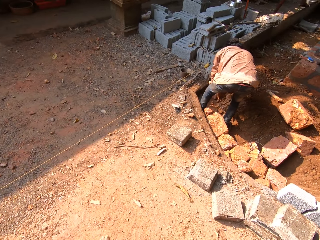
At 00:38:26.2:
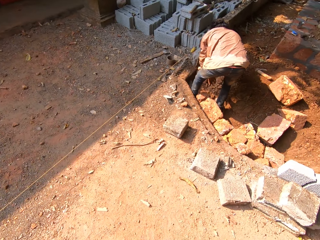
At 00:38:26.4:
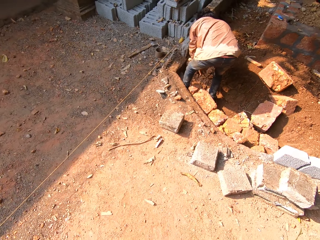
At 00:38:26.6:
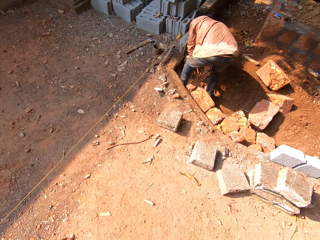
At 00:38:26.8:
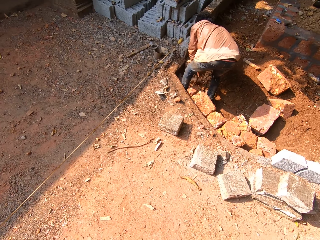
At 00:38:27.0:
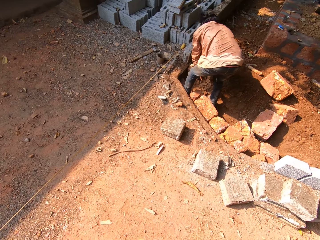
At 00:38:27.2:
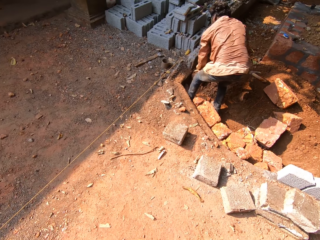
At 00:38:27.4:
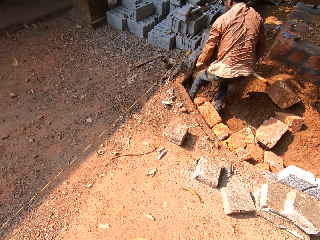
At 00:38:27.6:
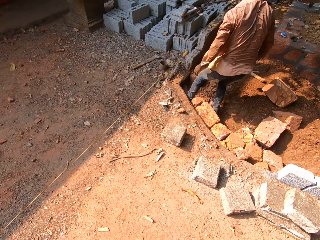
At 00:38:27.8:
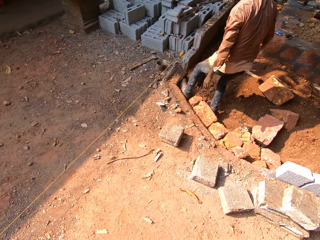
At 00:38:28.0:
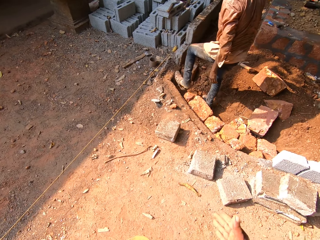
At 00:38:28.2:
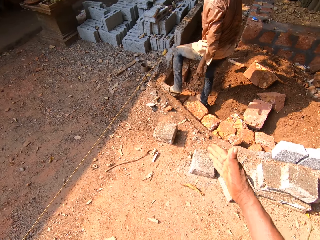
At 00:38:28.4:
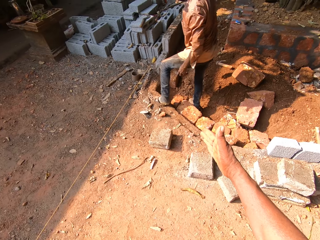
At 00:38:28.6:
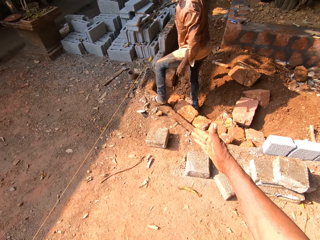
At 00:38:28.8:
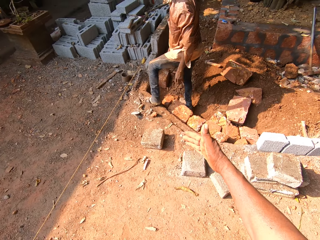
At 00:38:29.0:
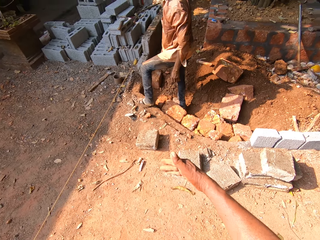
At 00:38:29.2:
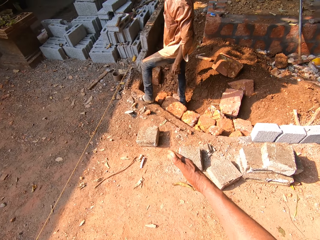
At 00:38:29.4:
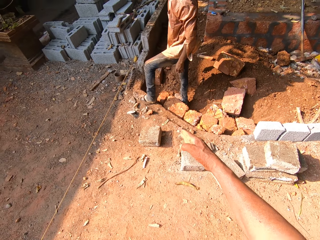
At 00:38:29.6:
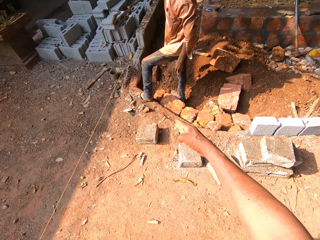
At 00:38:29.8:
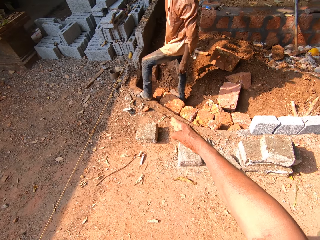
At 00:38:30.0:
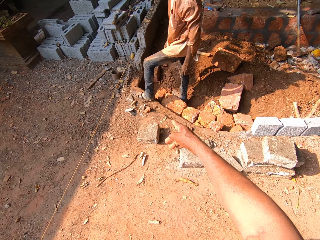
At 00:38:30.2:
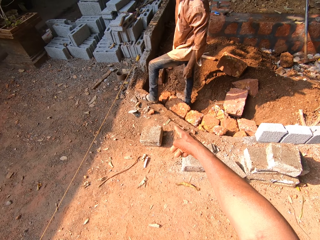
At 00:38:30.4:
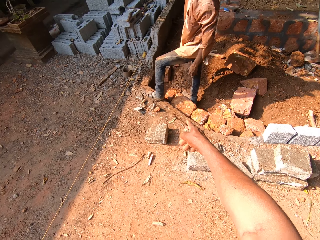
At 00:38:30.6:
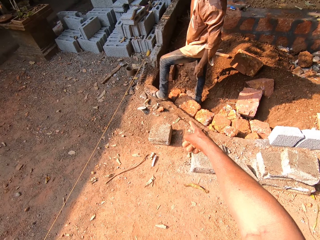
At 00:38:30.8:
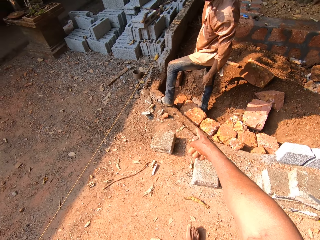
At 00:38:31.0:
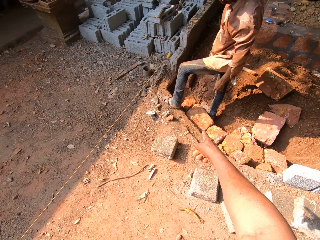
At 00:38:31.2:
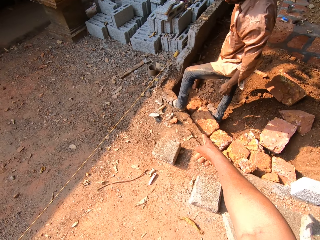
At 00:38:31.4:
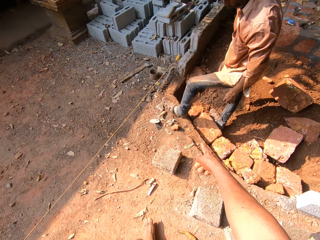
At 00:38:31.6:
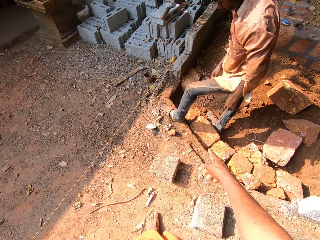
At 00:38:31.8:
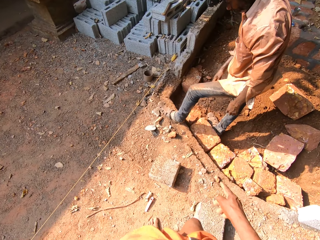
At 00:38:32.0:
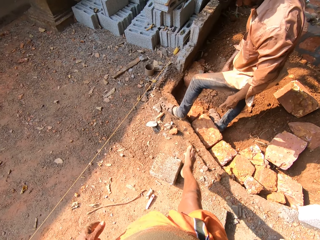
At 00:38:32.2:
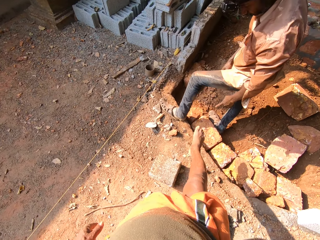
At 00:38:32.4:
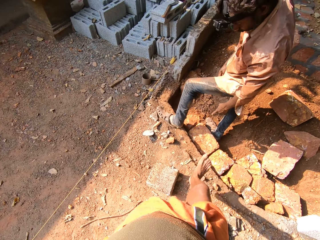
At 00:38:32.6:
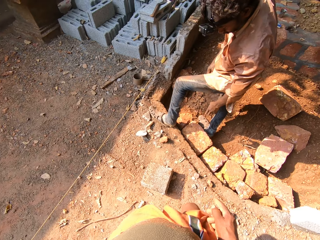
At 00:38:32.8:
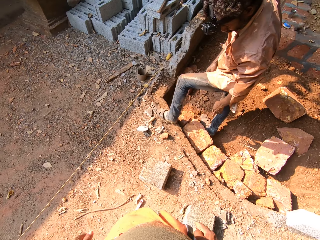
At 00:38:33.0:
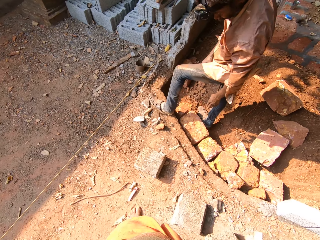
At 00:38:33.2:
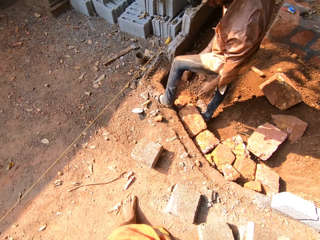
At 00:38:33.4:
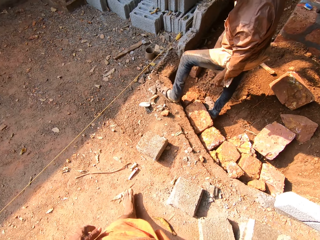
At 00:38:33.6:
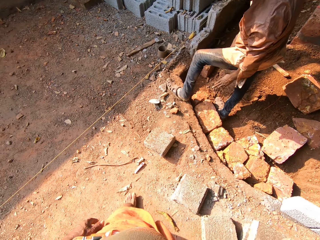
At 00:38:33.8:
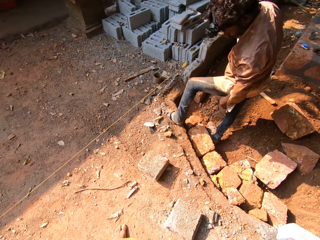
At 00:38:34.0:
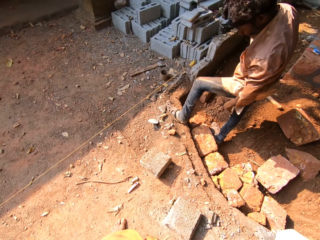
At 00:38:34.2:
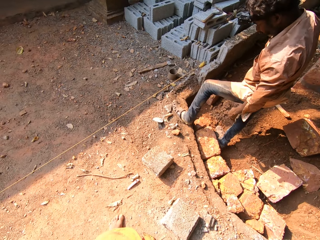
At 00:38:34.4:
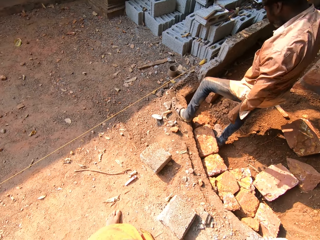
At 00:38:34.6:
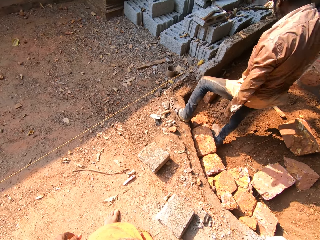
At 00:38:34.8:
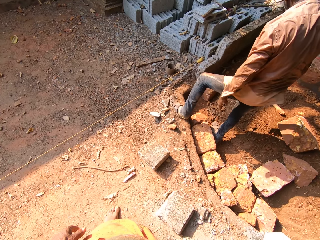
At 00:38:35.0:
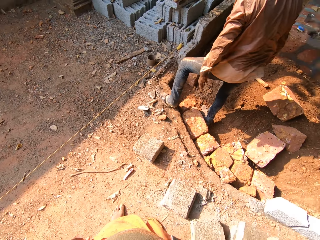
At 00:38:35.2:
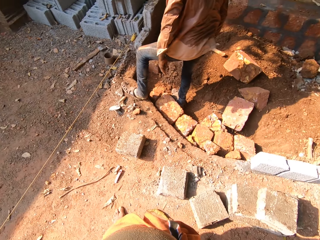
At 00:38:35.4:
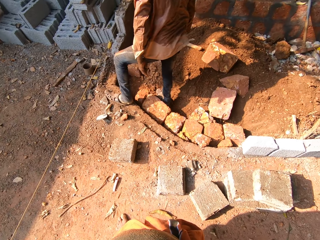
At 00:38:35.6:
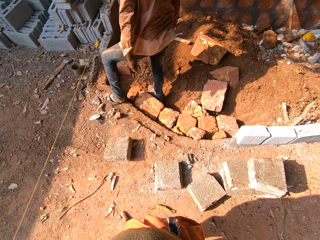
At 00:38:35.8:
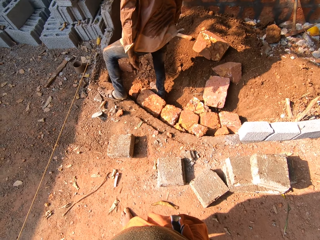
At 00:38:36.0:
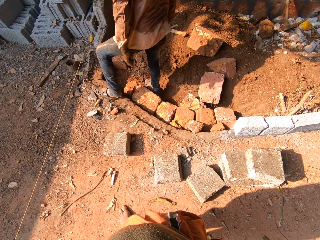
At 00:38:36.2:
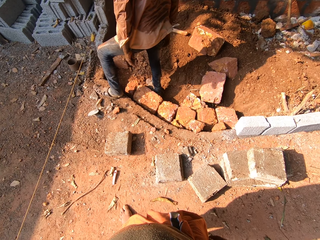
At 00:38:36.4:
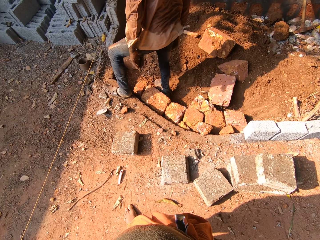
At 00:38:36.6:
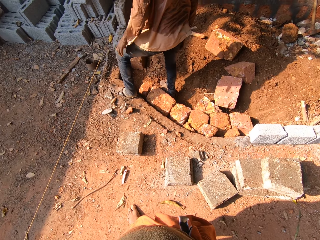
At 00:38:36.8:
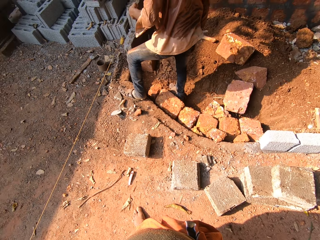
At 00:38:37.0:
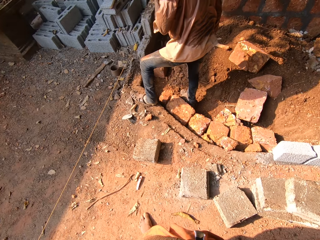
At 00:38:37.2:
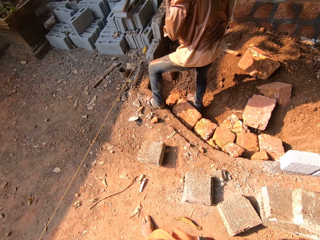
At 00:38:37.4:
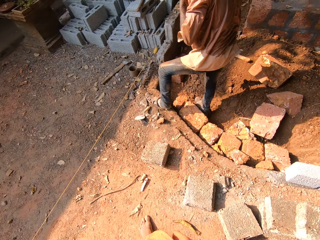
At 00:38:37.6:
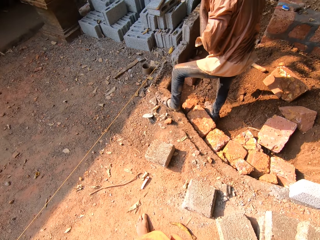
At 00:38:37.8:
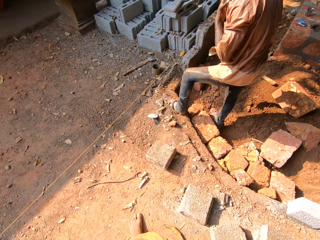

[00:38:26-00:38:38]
The man packs sand on the ground with his right hand. The camera wearer interacts with the man. They instruct the man.

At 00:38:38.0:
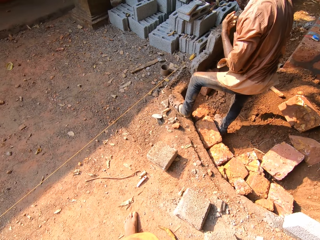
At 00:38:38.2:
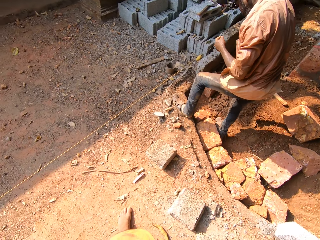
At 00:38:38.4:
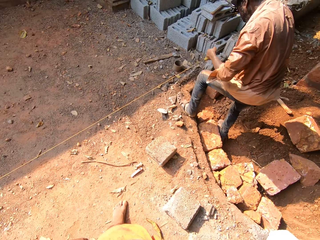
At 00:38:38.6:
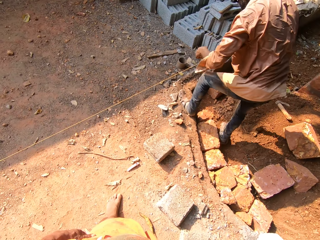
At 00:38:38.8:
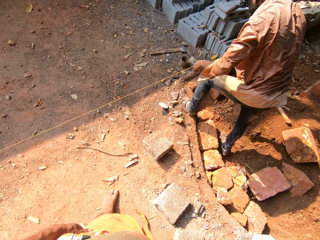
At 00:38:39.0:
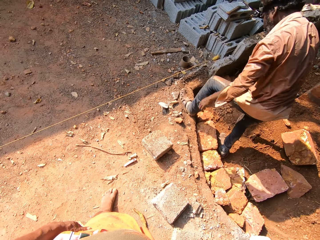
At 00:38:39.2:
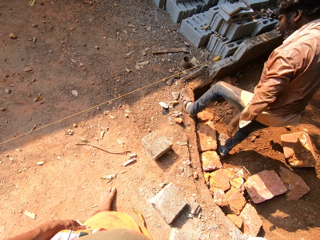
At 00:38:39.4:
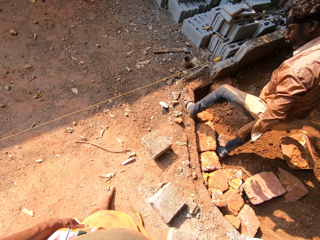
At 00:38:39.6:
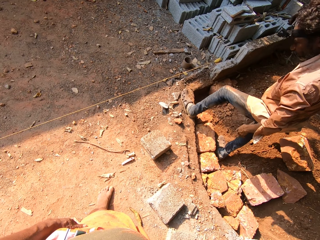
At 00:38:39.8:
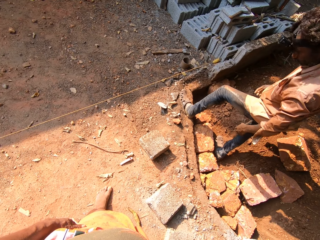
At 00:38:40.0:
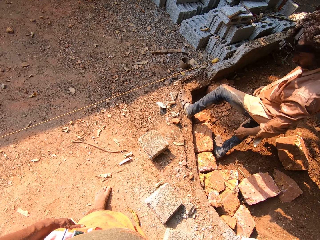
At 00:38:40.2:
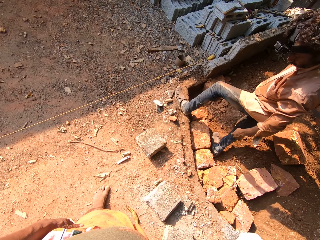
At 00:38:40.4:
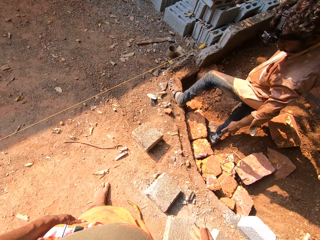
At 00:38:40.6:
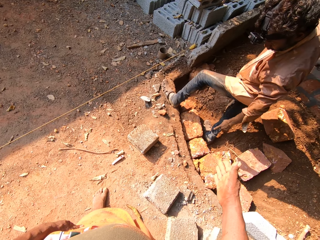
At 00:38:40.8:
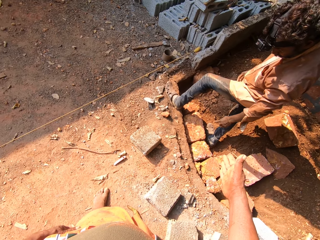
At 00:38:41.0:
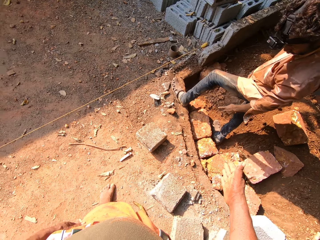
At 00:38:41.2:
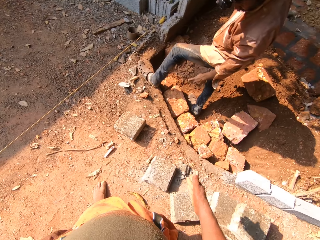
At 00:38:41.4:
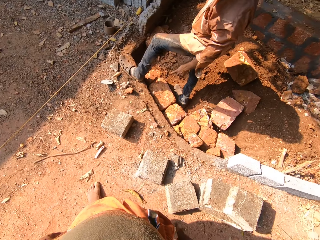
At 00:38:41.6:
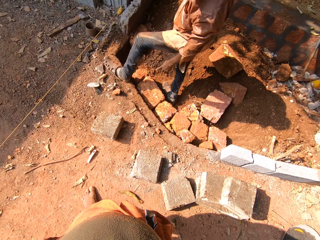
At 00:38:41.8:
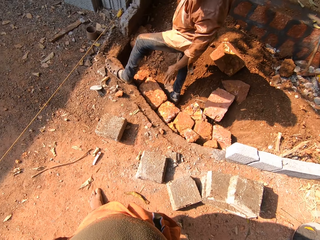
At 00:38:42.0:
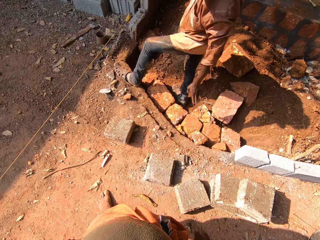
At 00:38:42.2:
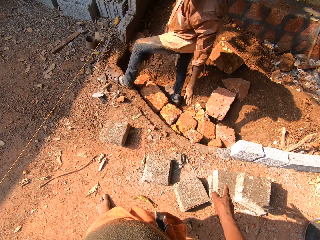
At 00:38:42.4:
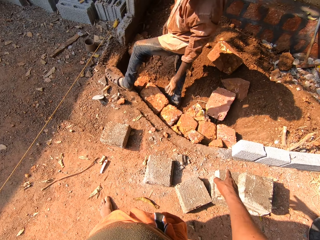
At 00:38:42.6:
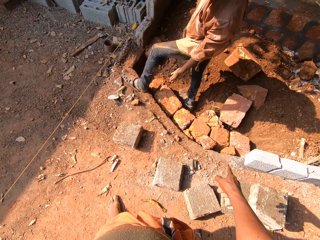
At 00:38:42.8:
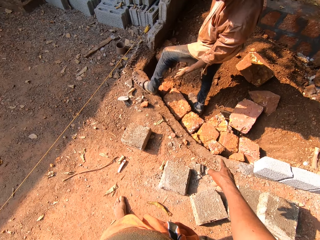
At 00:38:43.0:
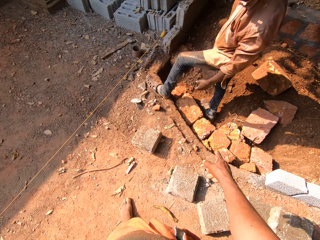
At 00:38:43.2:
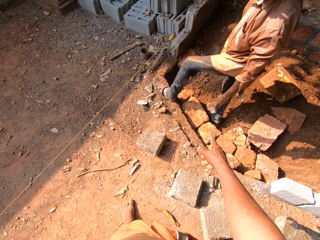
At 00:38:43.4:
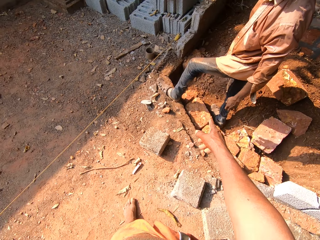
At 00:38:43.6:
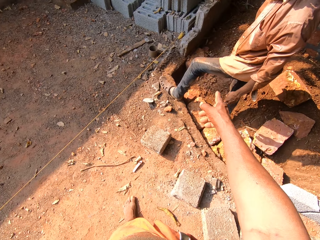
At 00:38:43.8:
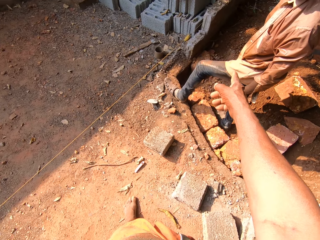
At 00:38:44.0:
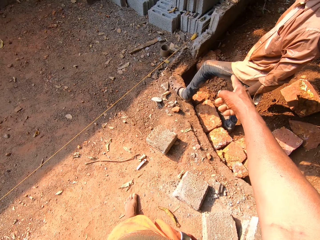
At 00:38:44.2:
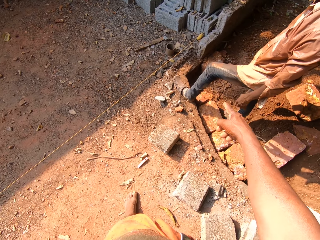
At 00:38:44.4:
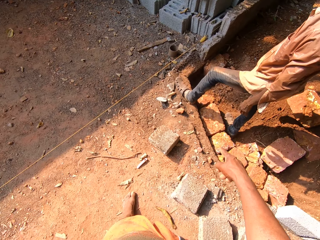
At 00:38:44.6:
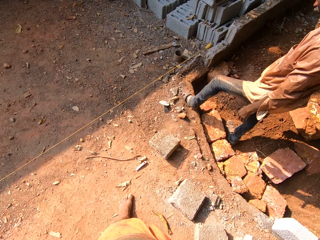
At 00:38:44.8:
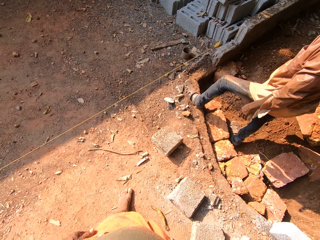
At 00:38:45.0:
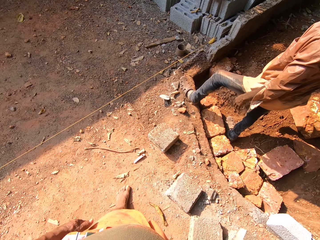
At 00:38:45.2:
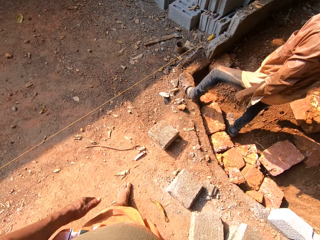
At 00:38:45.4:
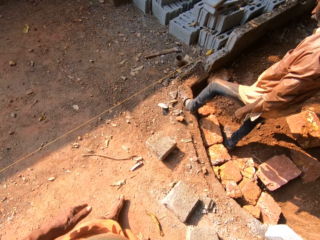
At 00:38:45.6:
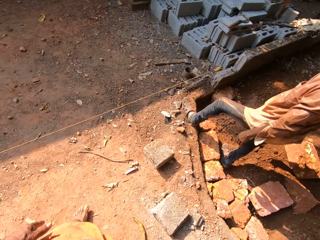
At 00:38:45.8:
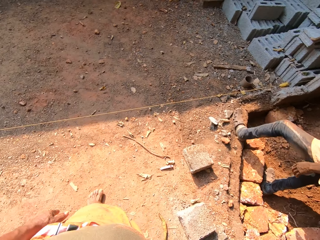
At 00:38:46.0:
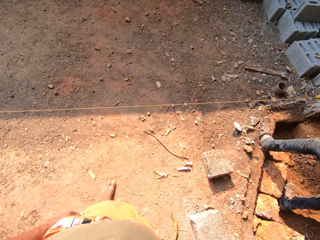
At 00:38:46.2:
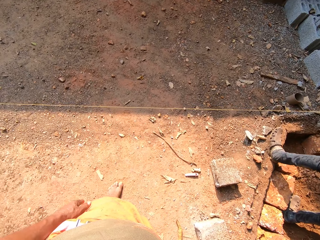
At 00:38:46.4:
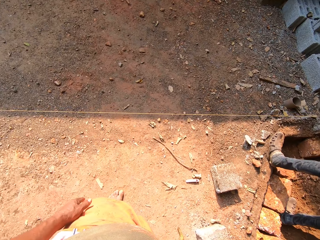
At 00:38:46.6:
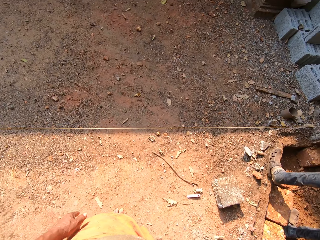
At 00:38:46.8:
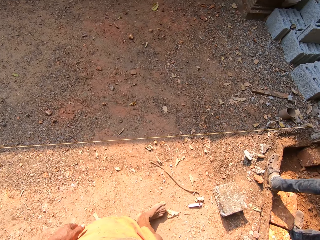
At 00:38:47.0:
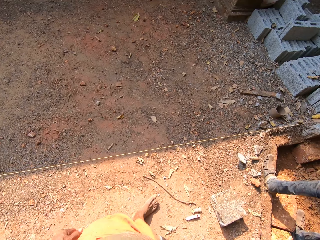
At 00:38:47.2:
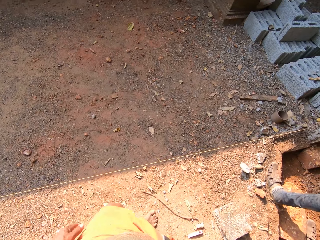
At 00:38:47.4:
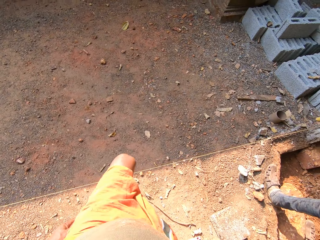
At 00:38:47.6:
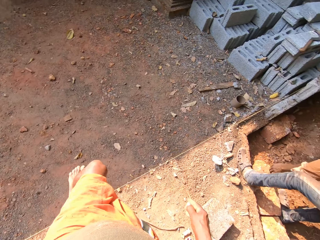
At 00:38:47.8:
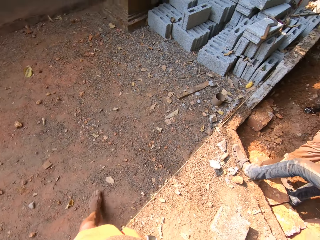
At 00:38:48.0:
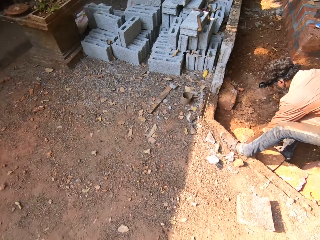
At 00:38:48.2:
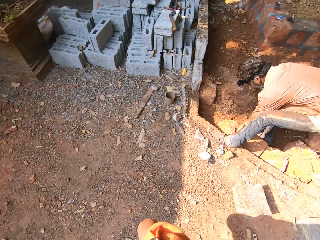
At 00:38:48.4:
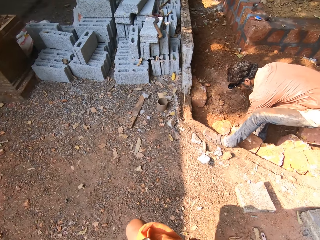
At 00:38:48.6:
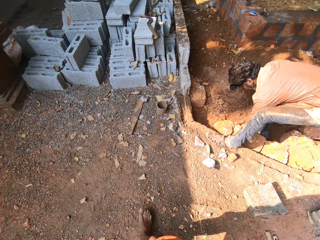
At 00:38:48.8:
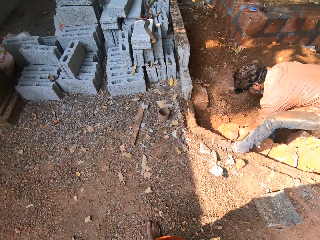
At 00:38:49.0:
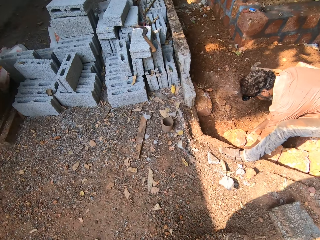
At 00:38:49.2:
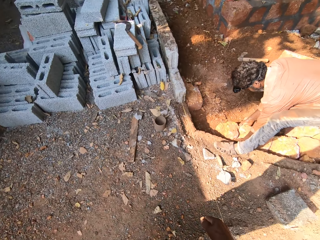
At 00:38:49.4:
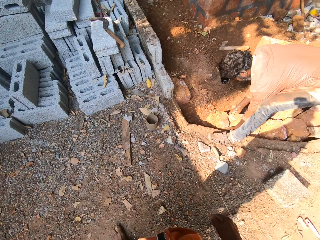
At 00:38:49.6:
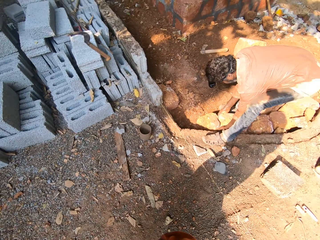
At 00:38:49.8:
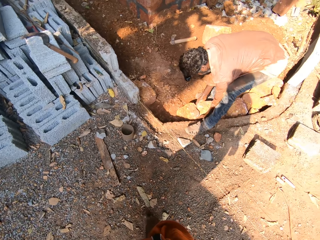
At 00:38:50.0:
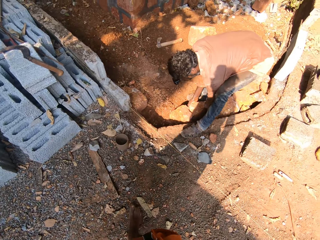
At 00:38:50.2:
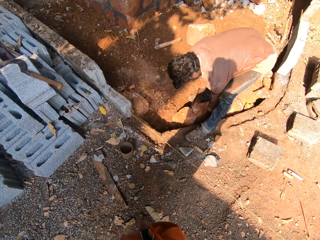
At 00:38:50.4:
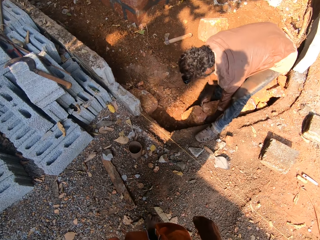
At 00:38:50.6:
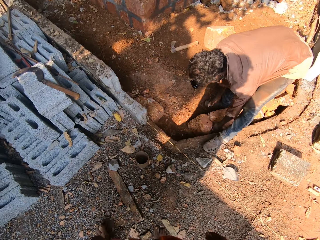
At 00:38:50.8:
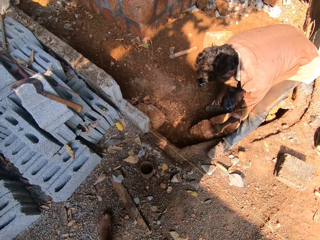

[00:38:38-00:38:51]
The man holds the broken brick on the ground with both hands. The camera wearer walks back.
